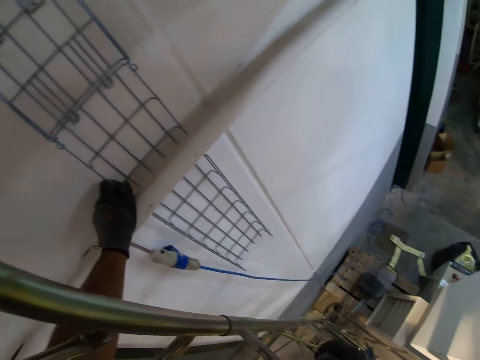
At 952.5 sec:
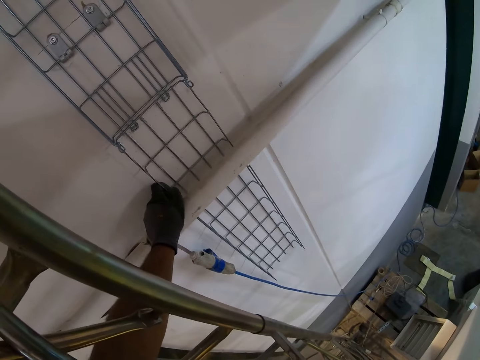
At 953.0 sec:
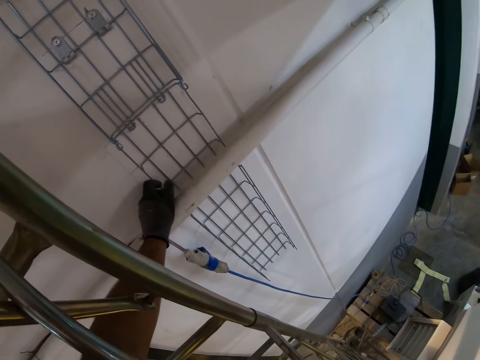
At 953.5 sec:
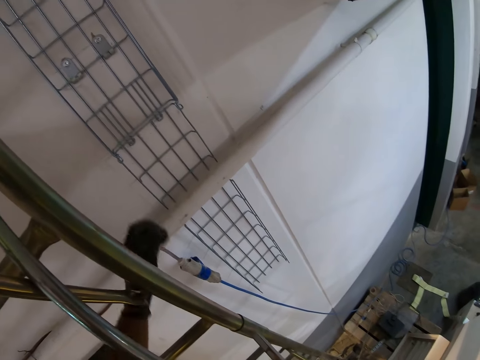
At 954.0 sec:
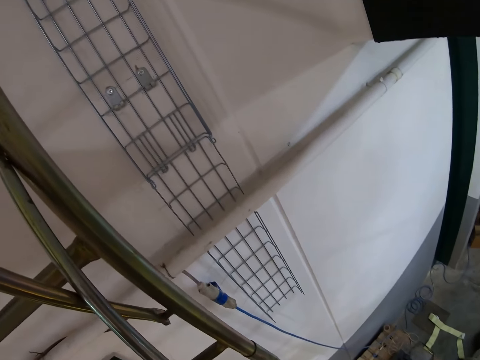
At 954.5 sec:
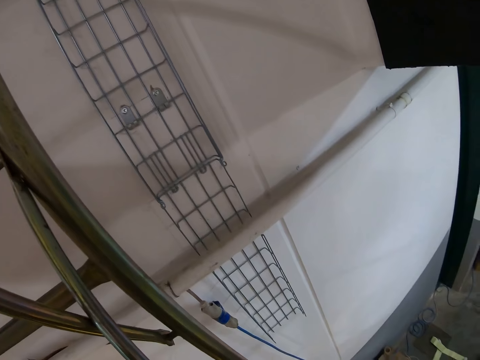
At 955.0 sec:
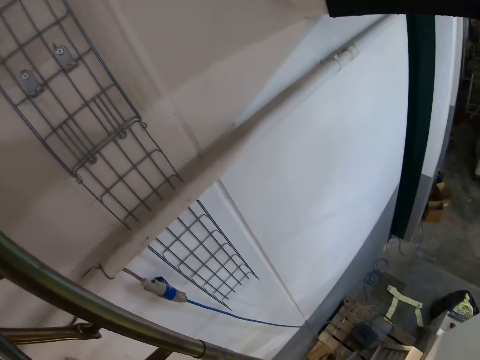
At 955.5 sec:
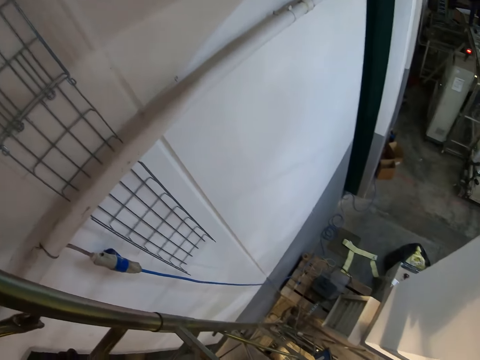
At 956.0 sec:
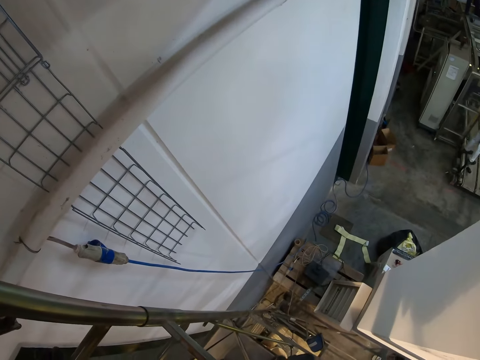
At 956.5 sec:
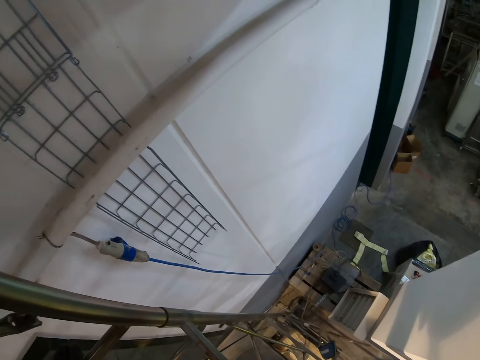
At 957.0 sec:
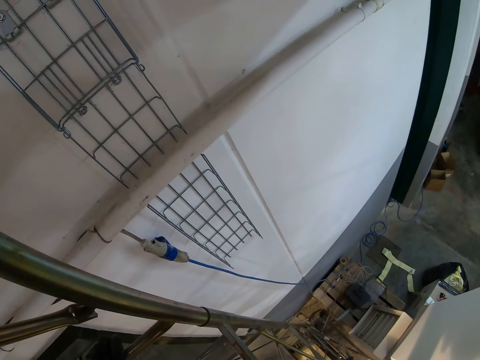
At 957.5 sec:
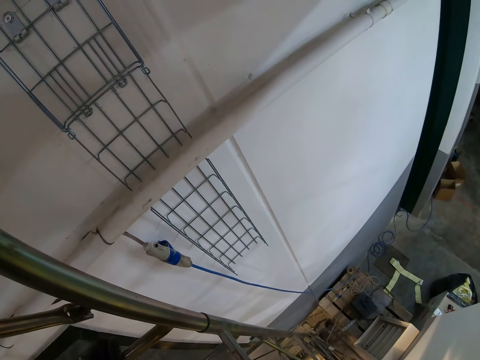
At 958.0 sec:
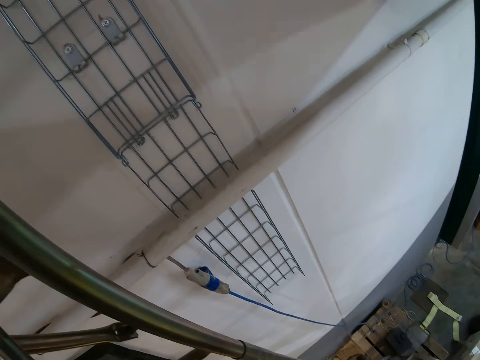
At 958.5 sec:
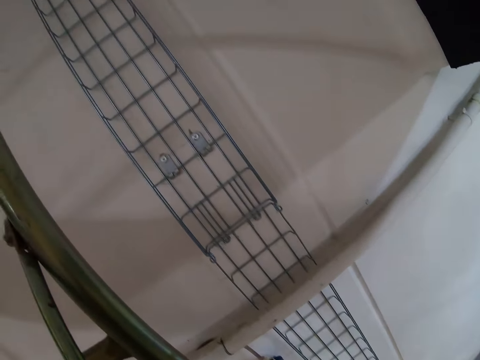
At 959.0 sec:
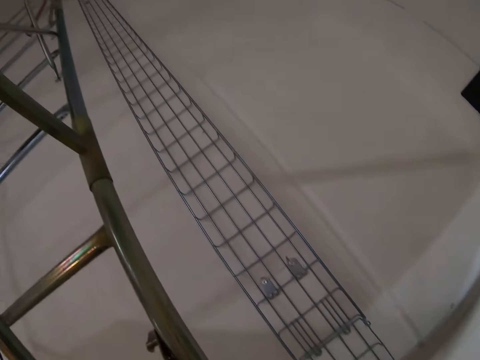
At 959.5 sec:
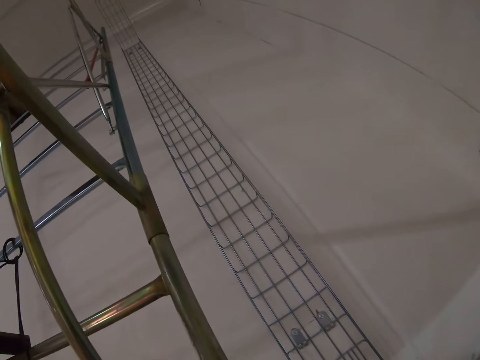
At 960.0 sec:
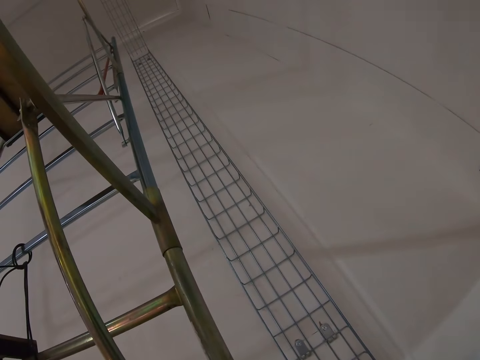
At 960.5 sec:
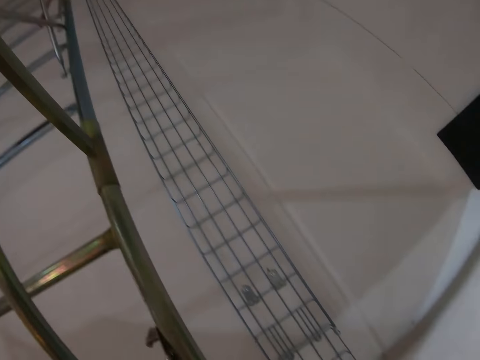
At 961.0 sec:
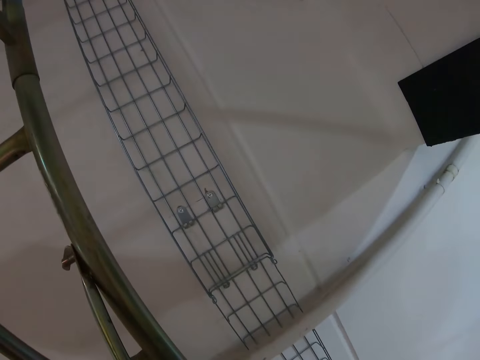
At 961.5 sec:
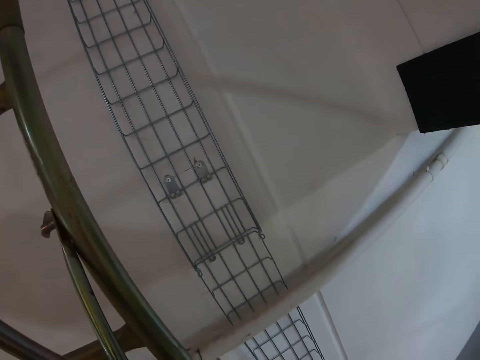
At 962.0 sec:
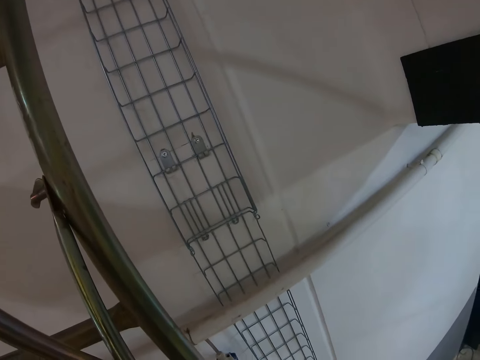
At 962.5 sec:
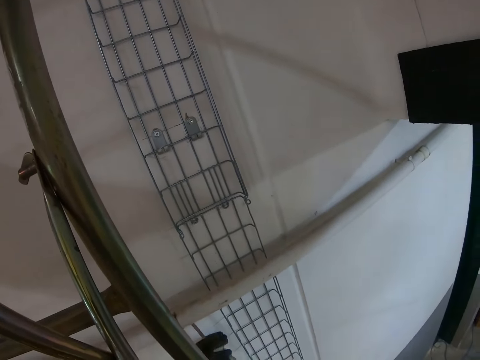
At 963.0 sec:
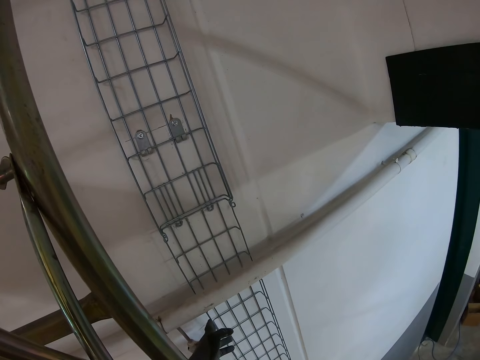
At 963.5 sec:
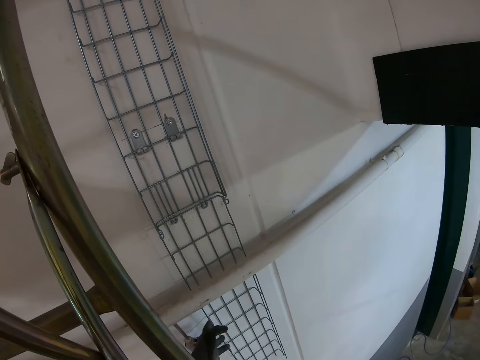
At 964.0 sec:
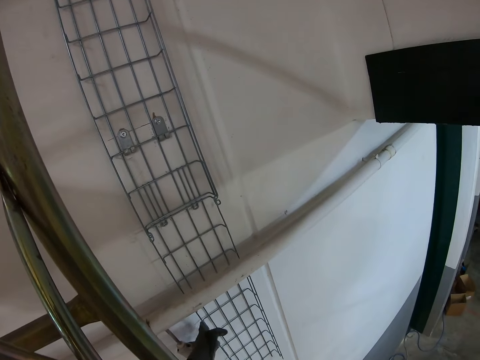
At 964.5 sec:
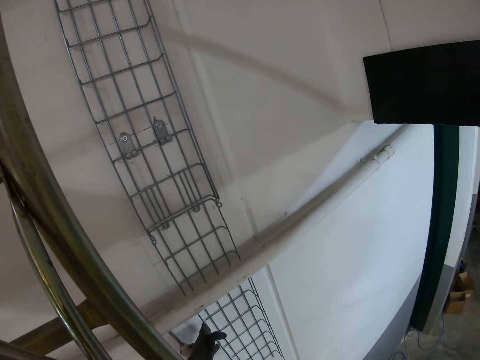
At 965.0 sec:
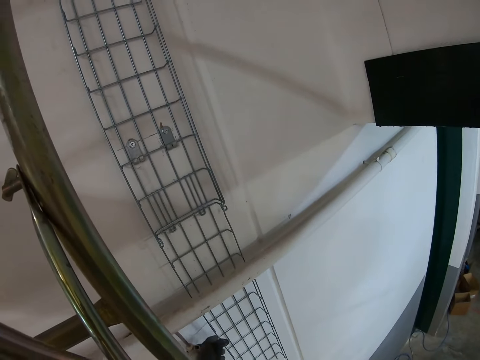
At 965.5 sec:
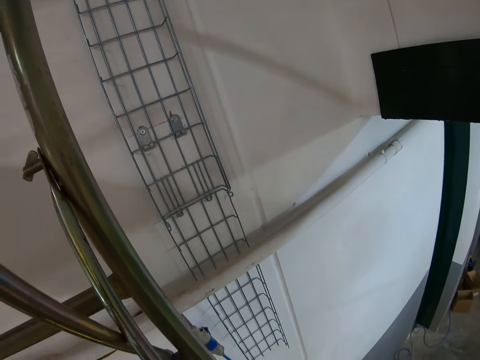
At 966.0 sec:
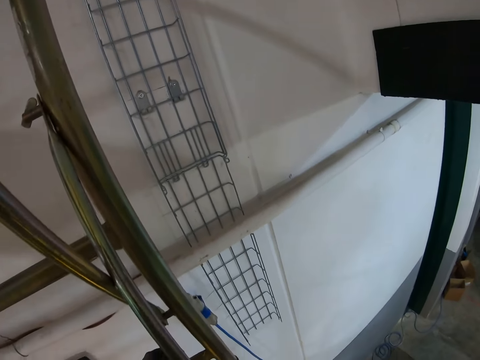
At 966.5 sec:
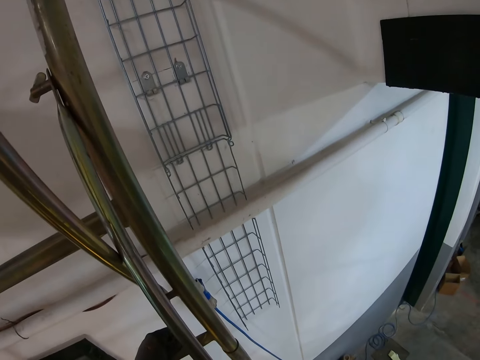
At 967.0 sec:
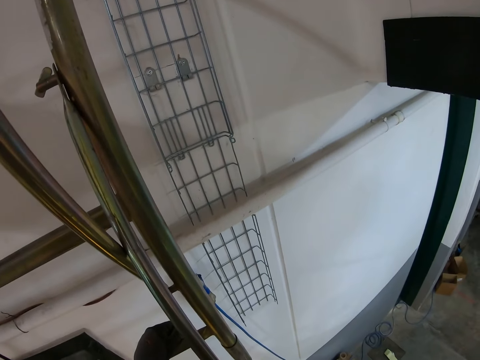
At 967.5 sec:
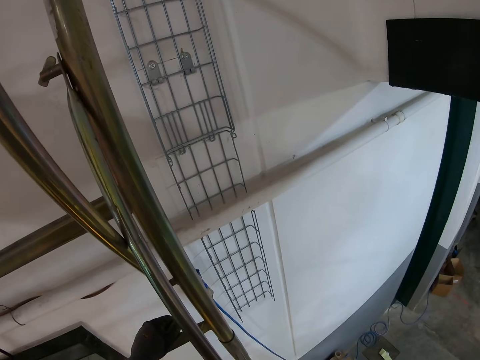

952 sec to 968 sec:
The camera wearer removes the hands from the metal mesh. They look at the wire maze. They compress the metal mesh with the hand.

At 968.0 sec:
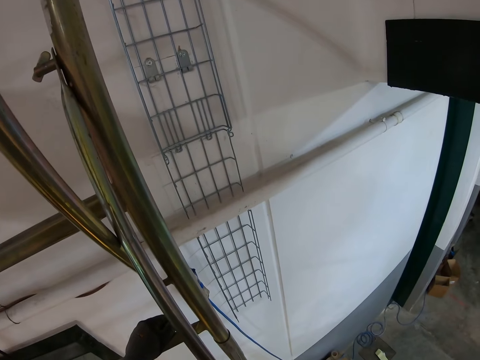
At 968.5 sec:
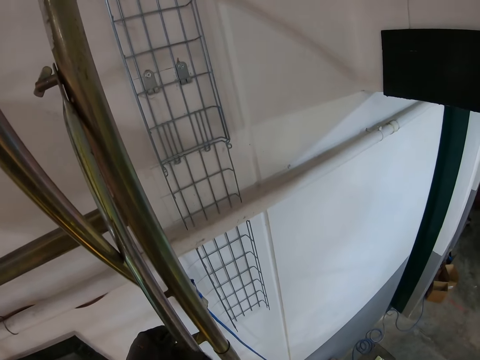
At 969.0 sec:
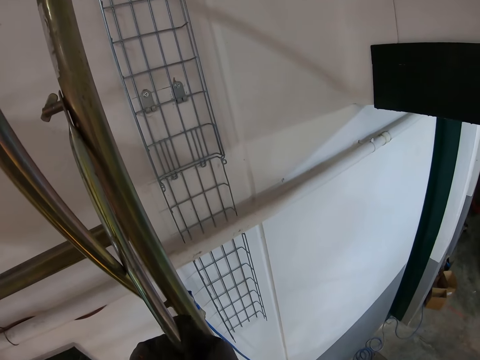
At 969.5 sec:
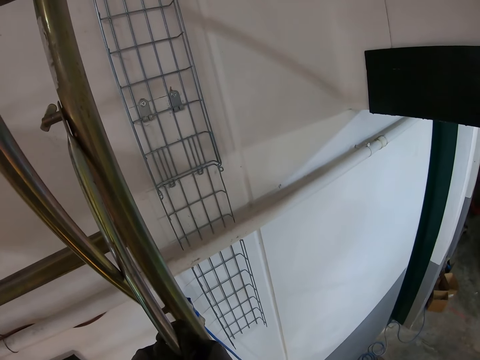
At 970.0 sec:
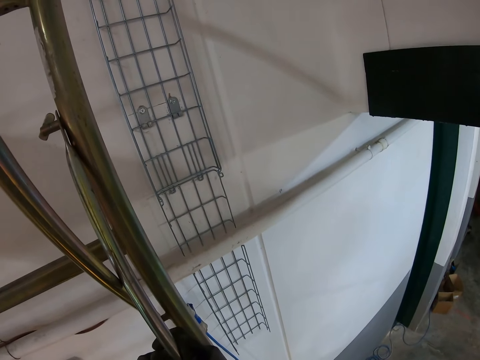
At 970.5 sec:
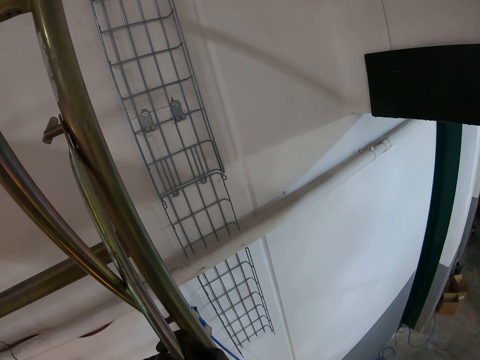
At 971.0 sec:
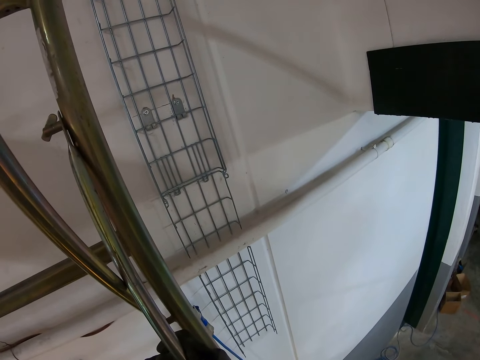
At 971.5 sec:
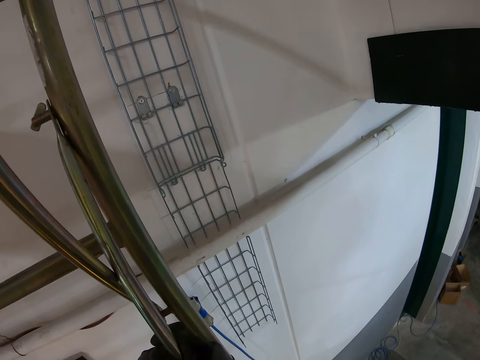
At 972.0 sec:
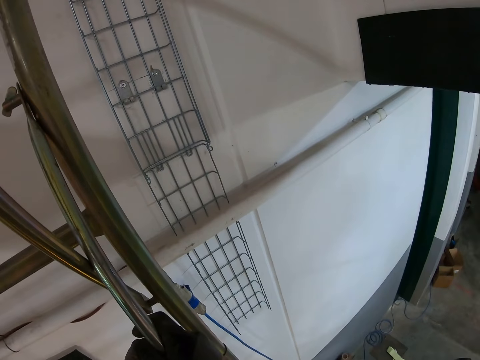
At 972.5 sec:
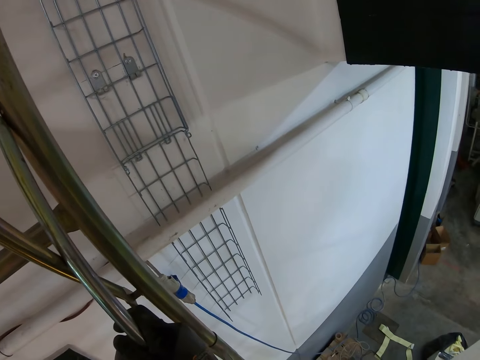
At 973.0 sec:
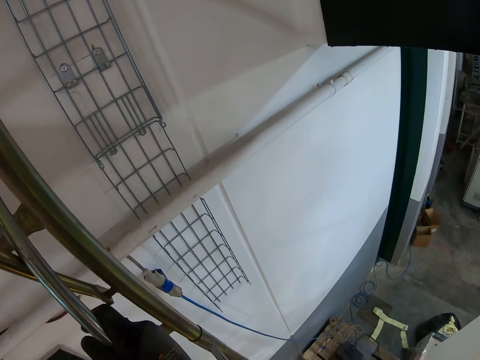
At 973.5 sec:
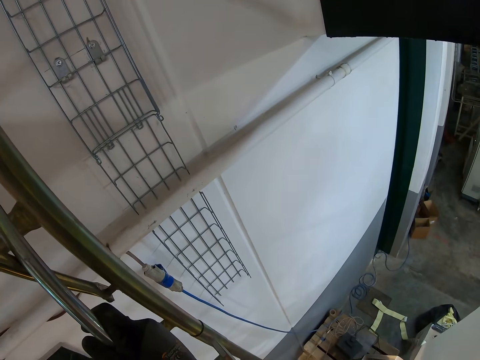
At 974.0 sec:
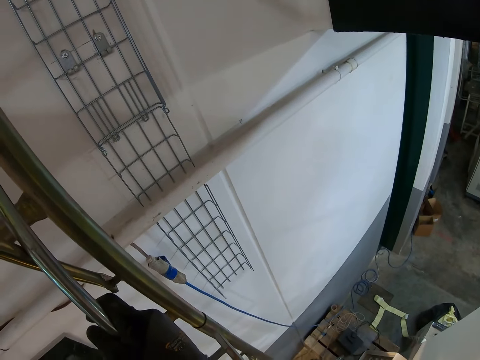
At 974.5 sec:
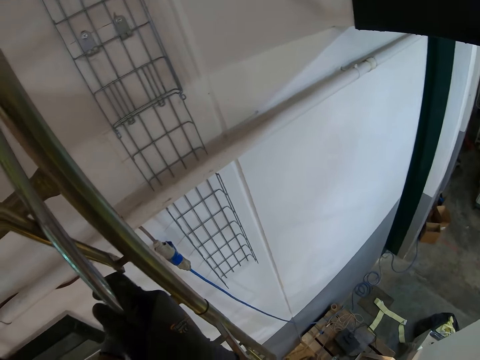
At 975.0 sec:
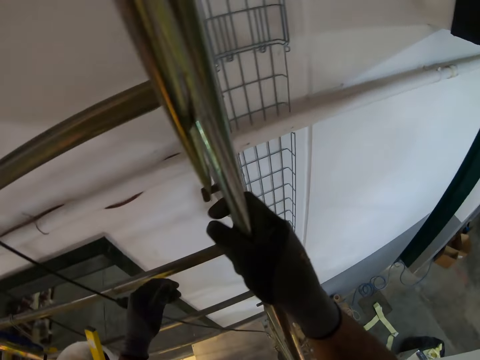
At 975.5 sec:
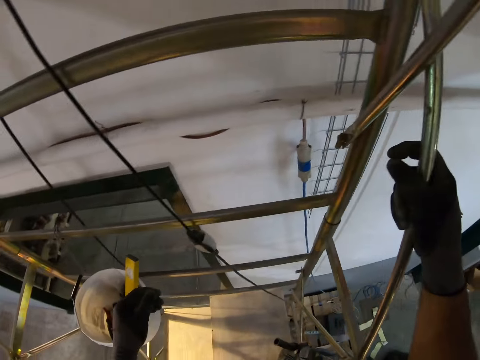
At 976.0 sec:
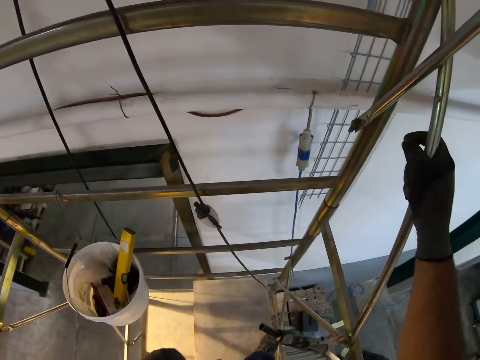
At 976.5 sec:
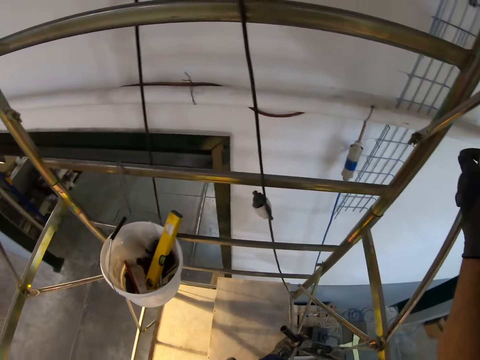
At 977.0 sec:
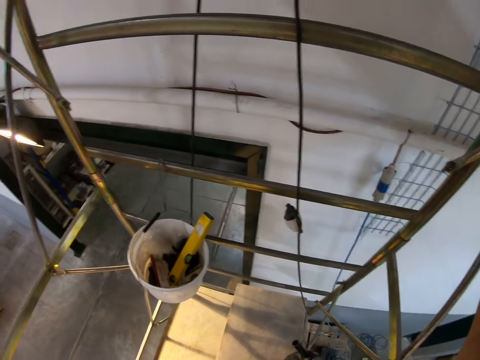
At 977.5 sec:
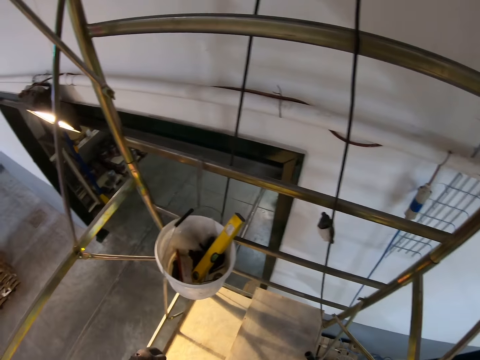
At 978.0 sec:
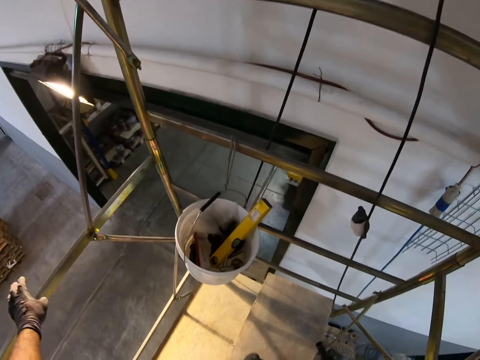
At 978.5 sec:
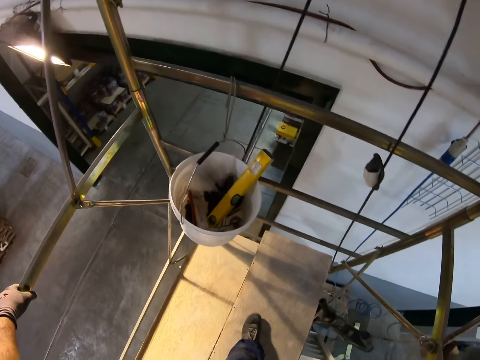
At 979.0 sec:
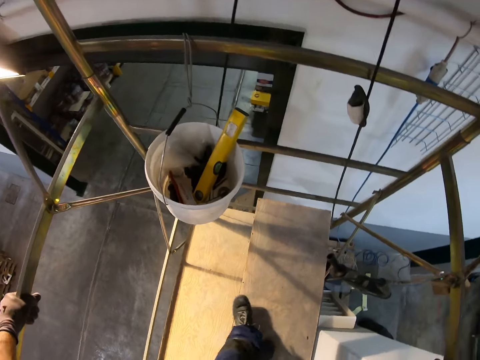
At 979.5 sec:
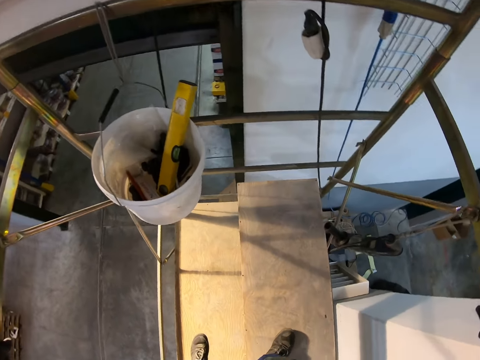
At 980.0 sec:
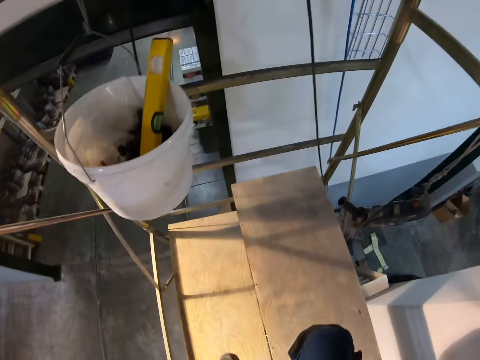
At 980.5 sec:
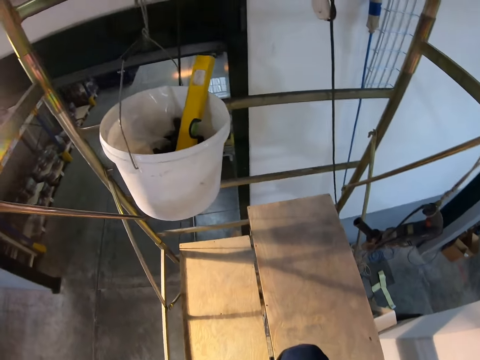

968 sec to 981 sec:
The camera wearer holds the metal.
